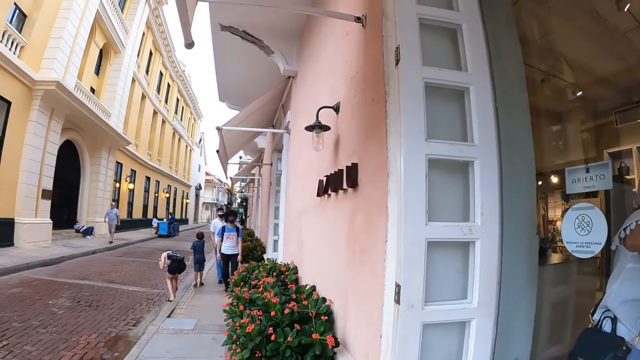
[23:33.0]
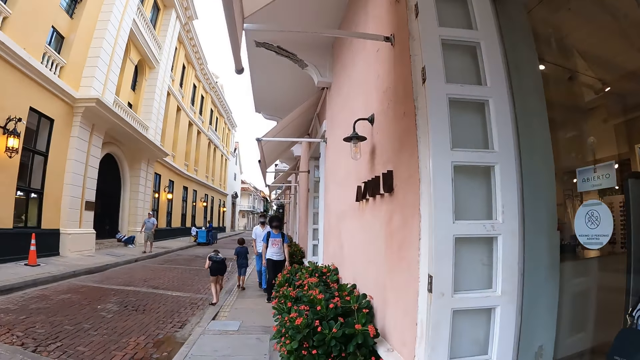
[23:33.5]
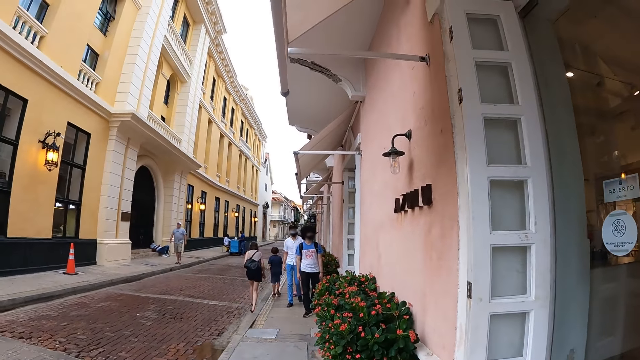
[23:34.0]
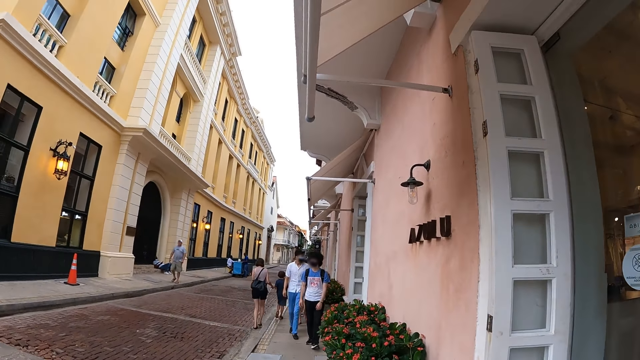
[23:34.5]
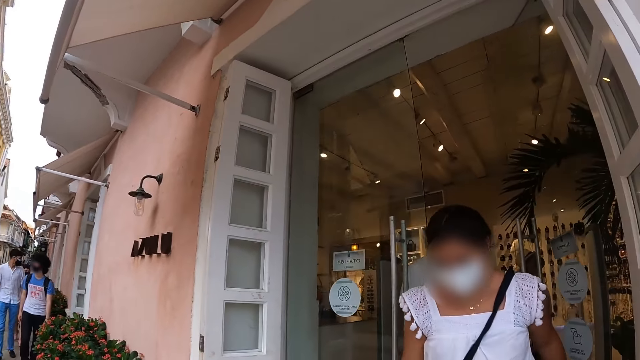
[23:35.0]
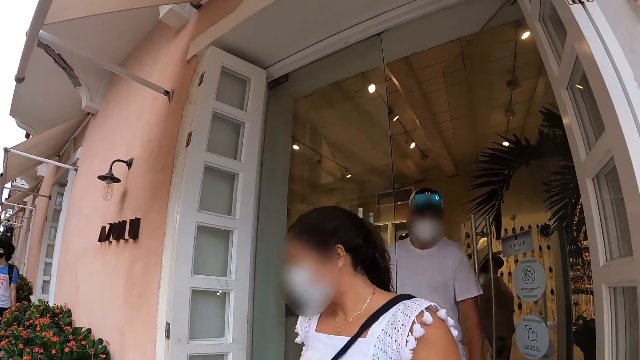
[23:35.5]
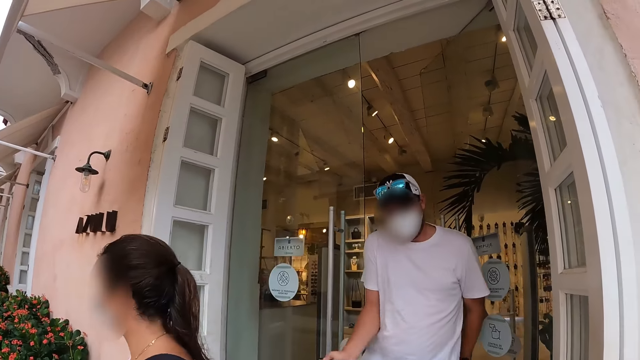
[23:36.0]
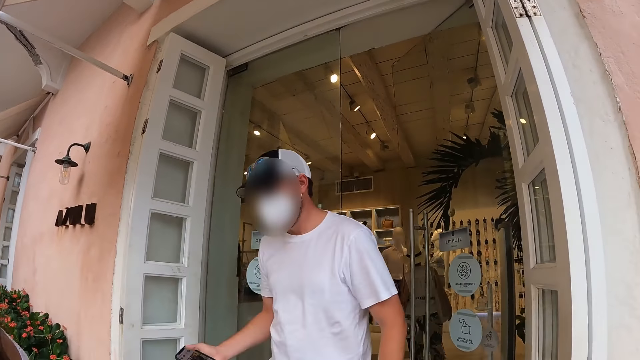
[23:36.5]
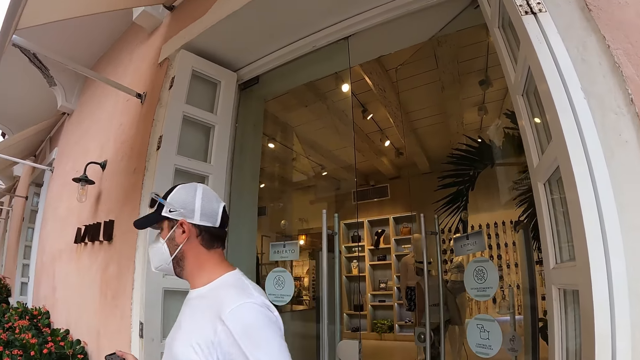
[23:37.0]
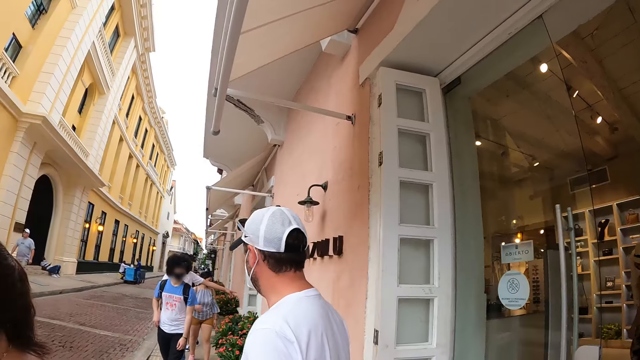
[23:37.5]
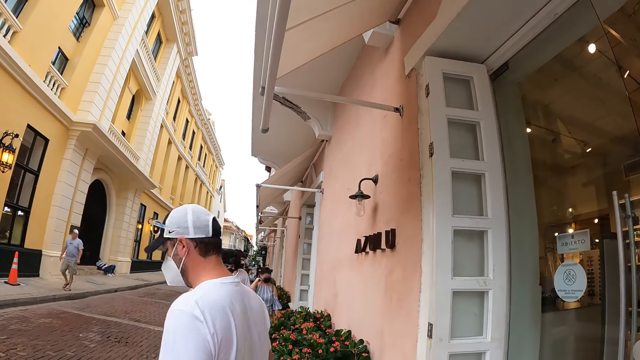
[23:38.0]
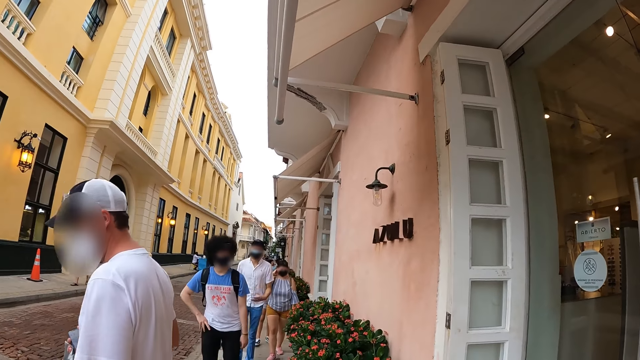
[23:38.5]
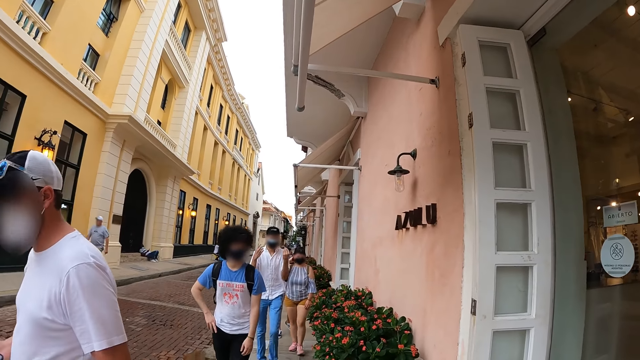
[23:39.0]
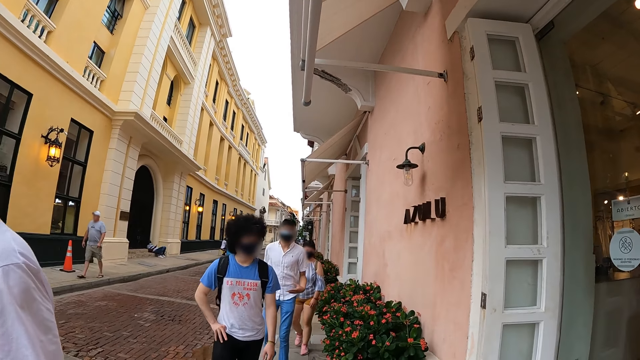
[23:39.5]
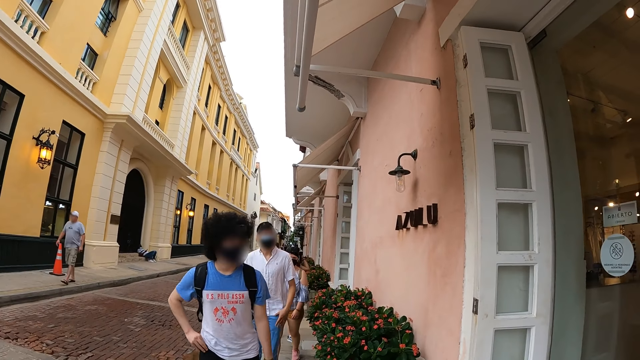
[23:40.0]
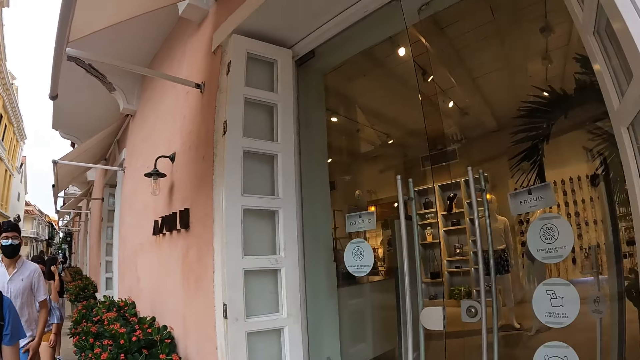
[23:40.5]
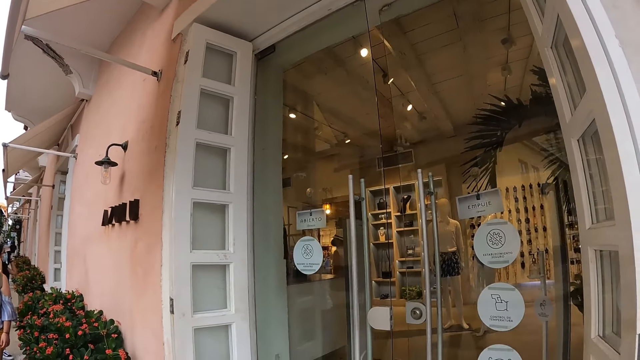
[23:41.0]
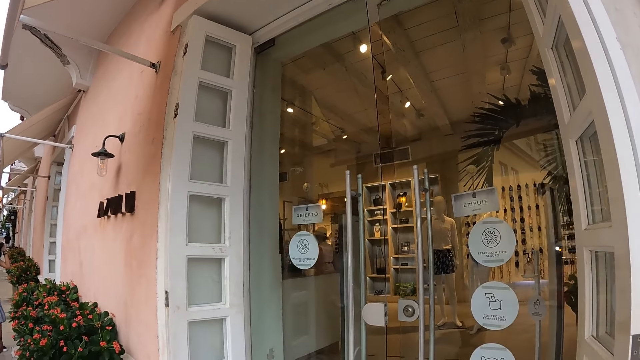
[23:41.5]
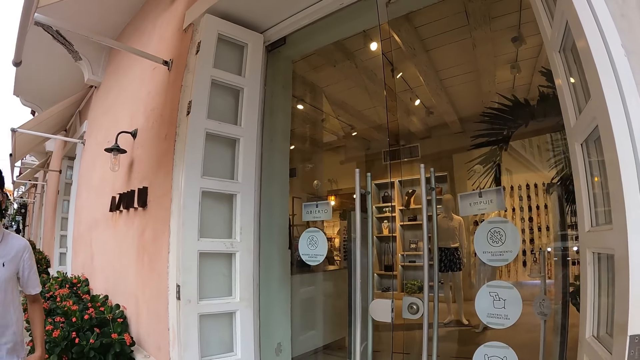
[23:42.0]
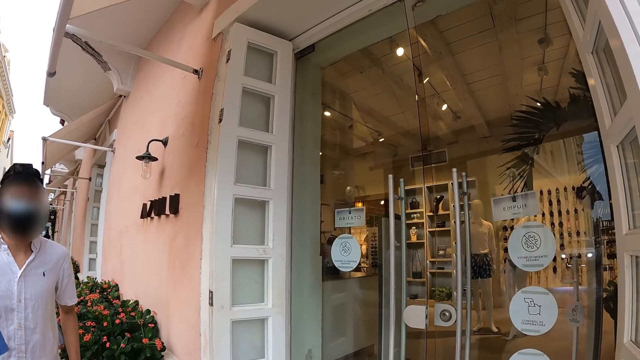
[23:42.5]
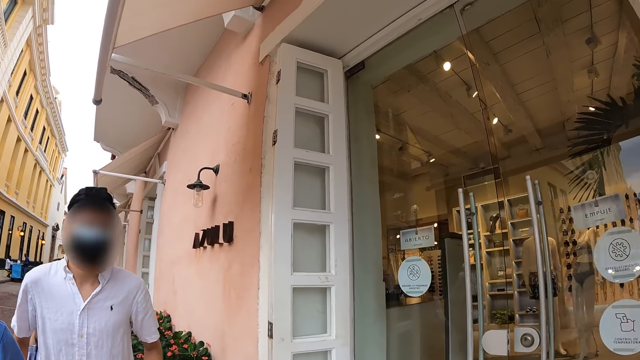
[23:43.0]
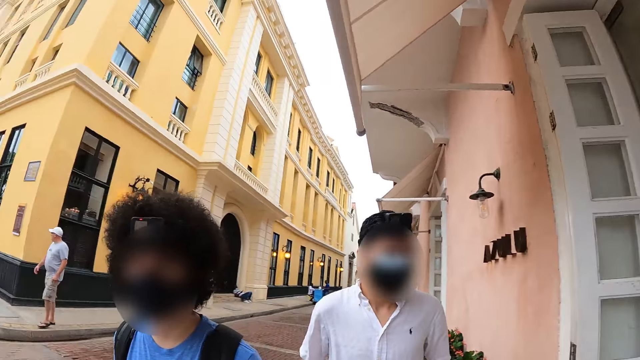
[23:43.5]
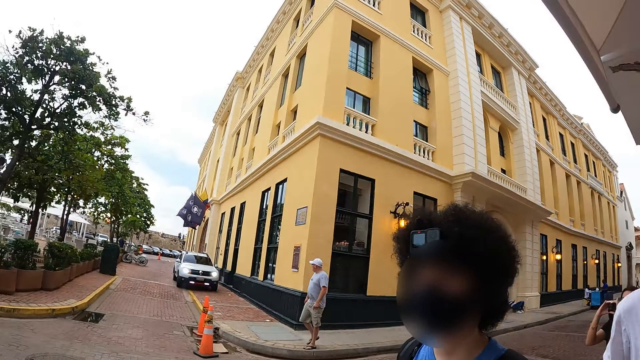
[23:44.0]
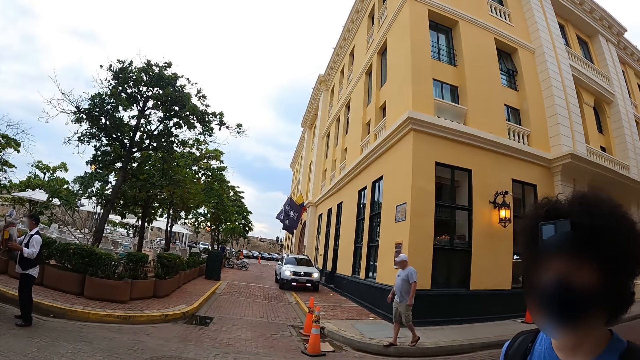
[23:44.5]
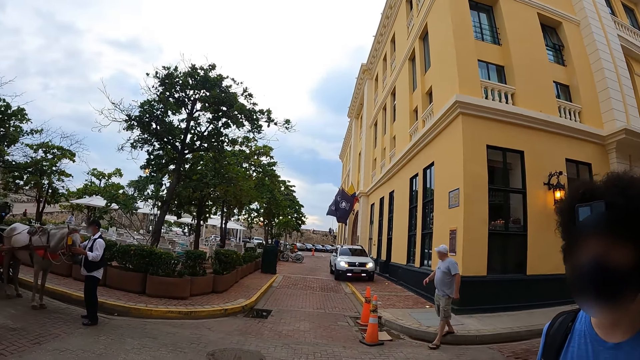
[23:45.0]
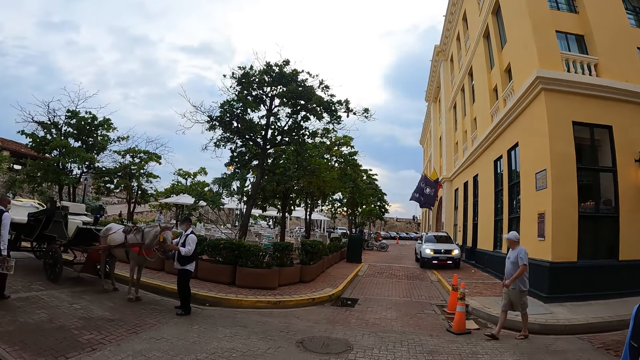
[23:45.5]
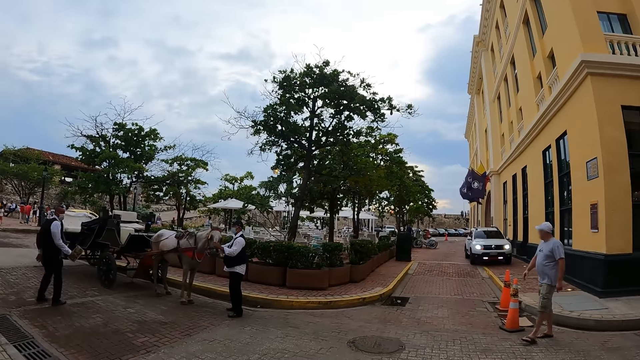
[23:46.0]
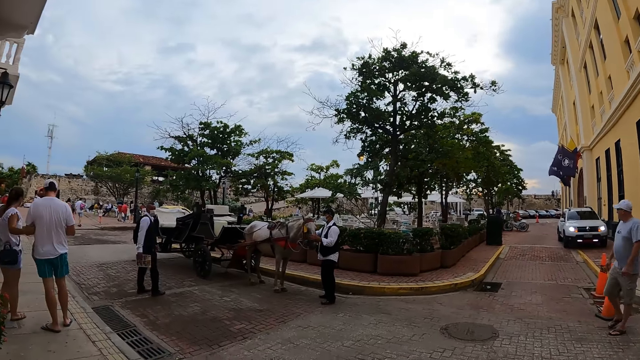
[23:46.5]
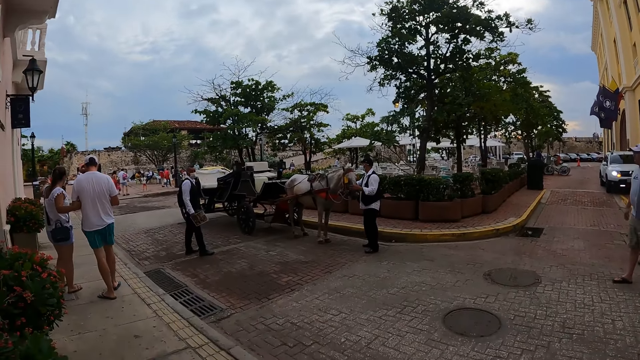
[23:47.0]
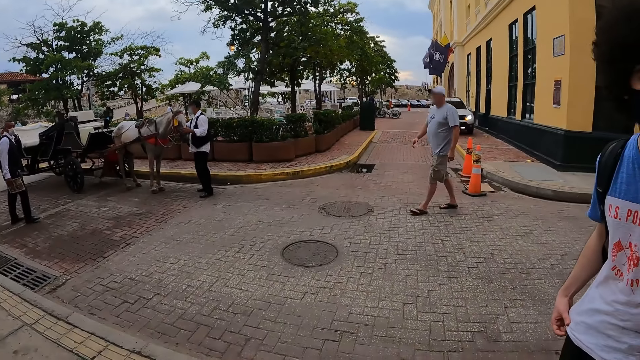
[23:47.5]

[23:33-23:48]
The camera wearer looks around the buildings. They look at a group of people. They look into a shop. They look around.

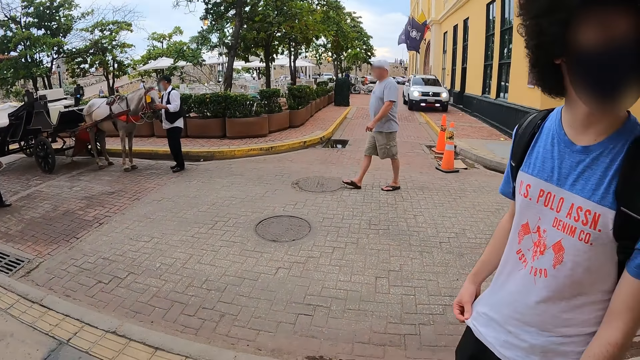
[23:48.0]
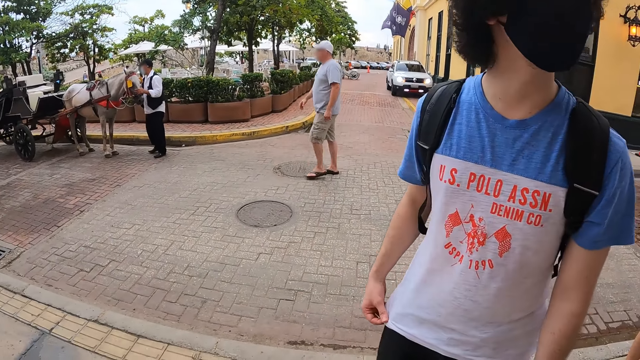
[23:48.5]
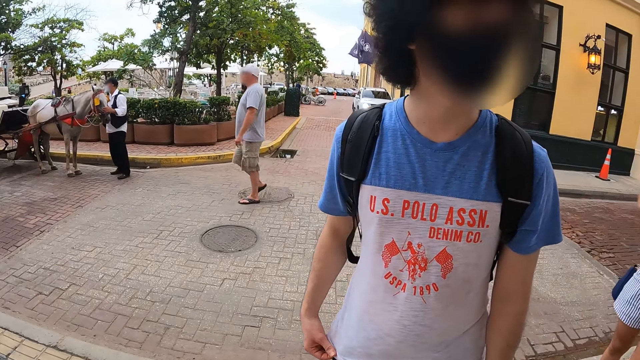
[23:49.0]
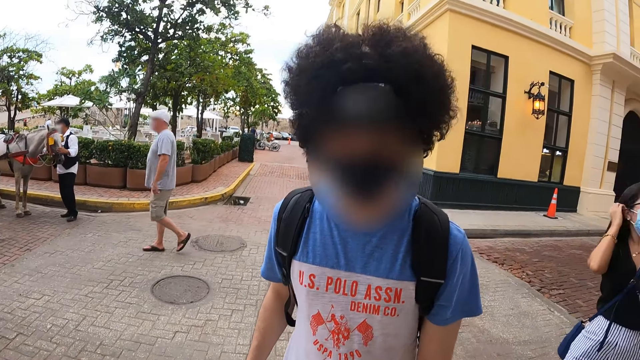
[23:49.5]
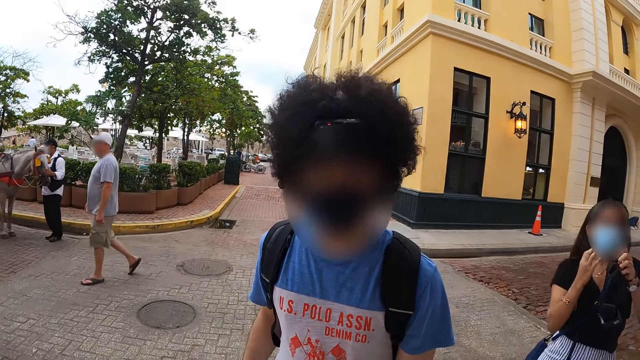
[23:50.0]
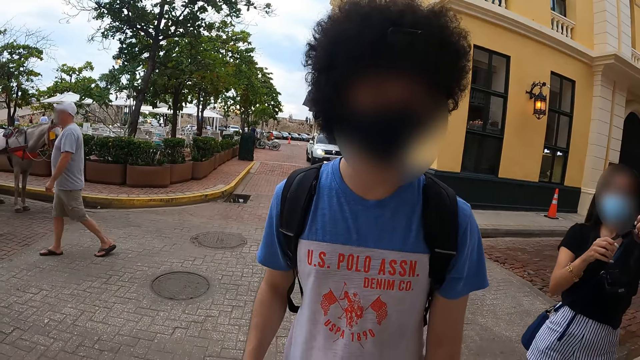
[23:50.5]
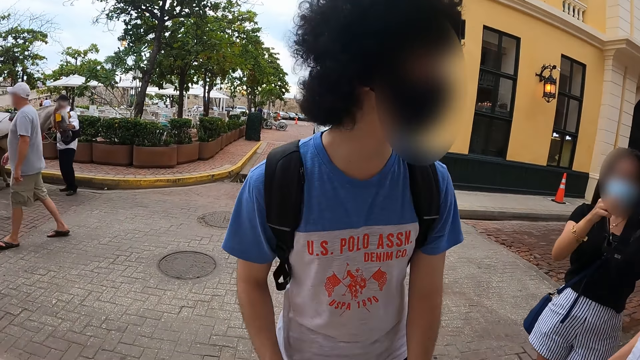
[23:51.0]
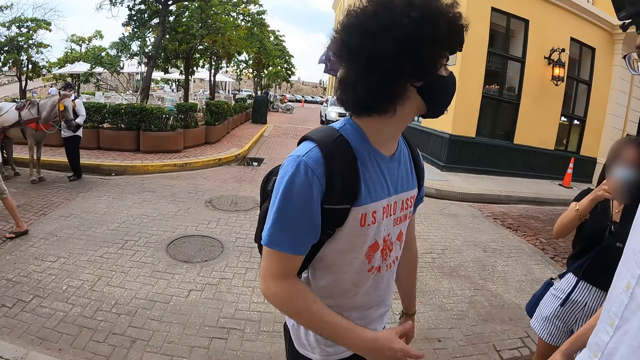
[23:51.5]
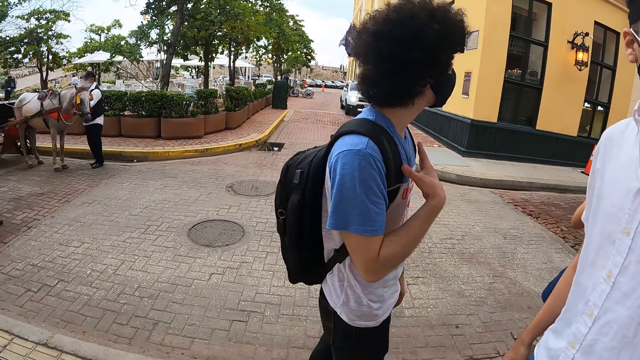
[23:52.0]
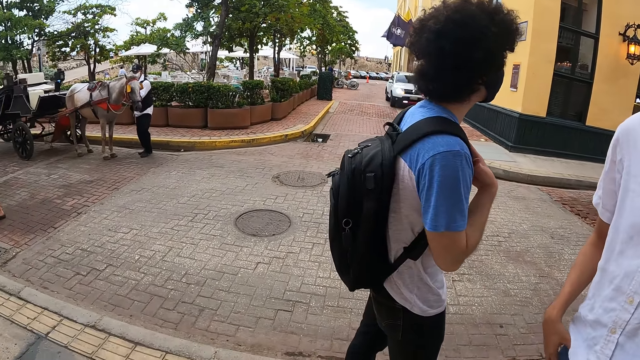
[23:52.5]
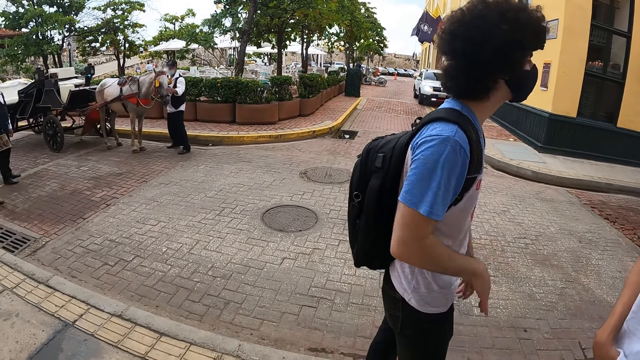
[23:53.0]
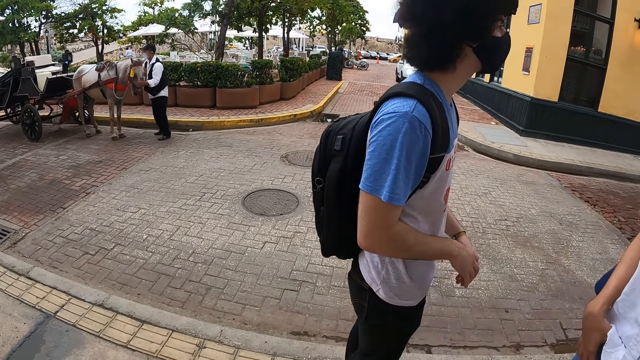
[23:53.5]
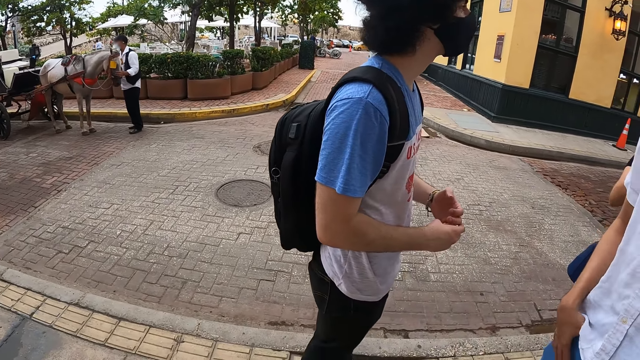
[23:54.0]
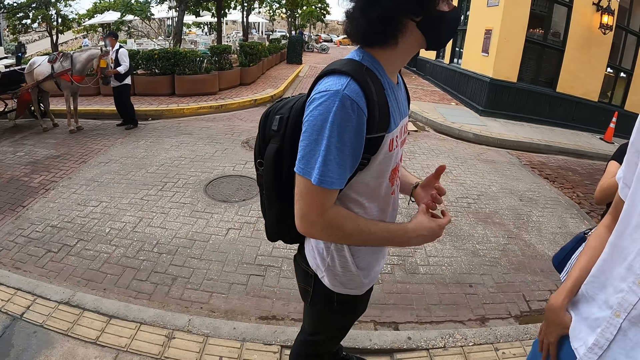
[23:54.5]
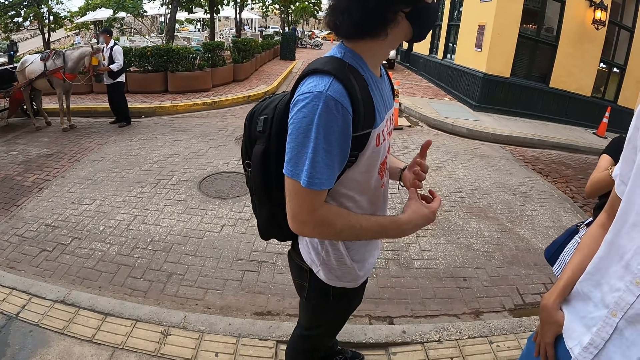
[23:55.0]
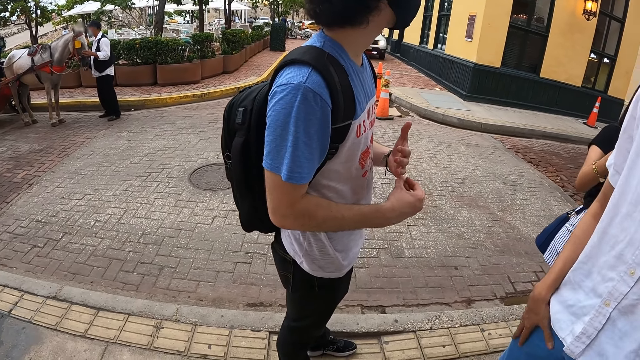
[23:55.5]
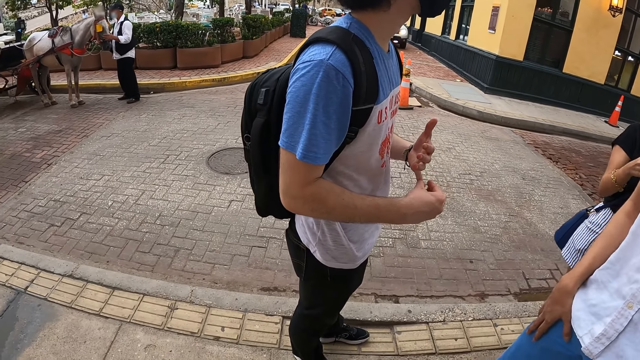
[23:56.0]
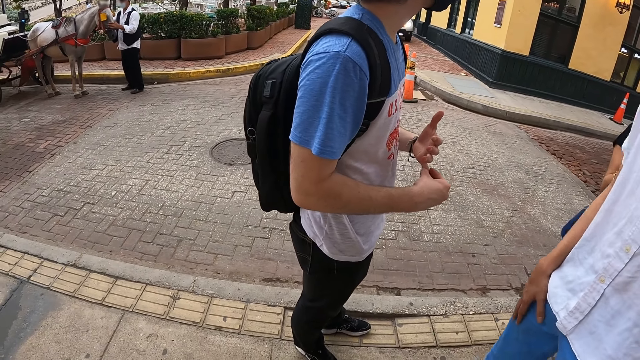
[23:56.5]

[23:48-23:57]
The camera wearer looks at a man. They look at a group of people.
